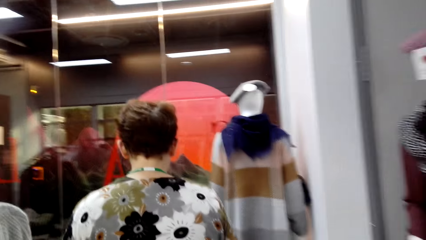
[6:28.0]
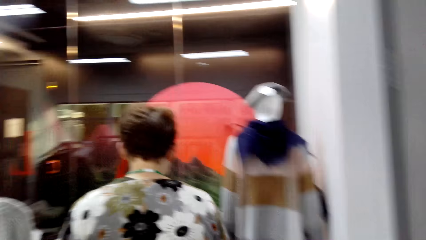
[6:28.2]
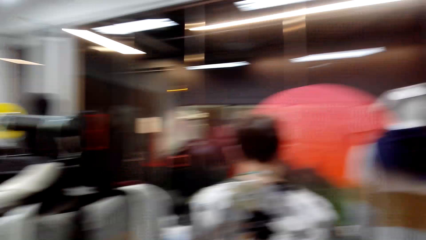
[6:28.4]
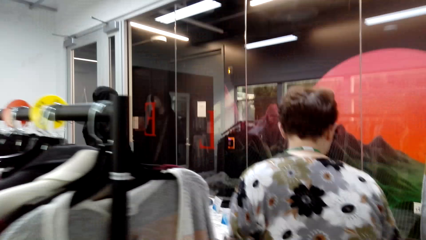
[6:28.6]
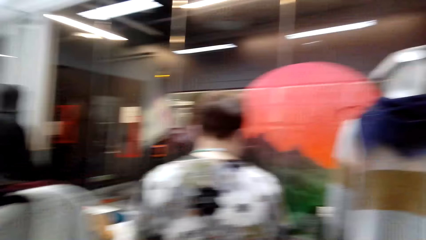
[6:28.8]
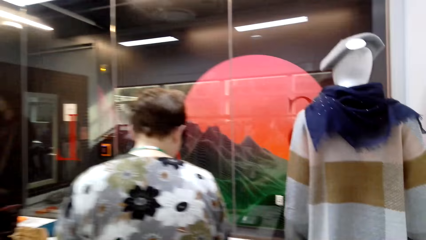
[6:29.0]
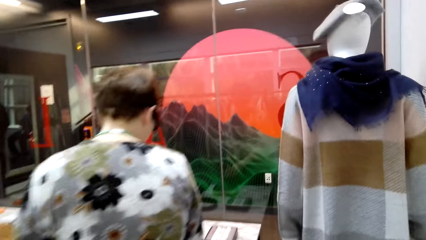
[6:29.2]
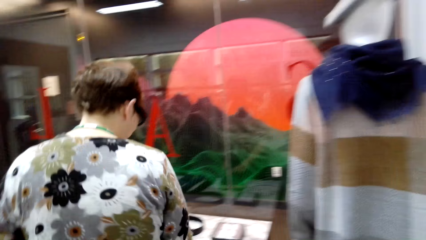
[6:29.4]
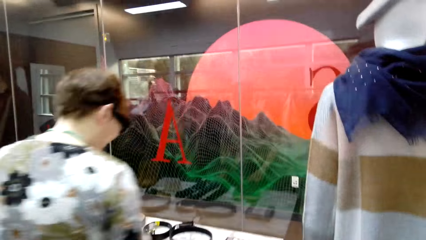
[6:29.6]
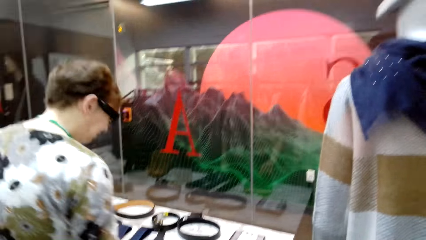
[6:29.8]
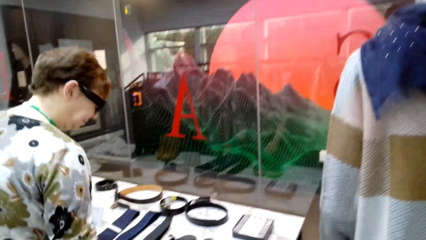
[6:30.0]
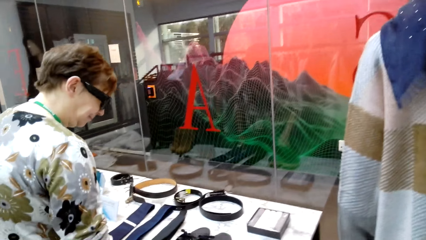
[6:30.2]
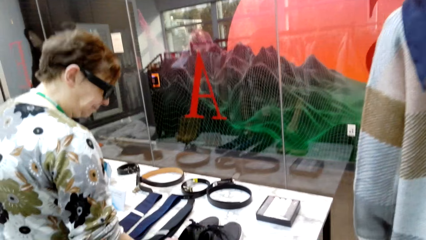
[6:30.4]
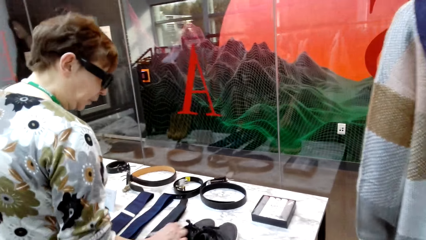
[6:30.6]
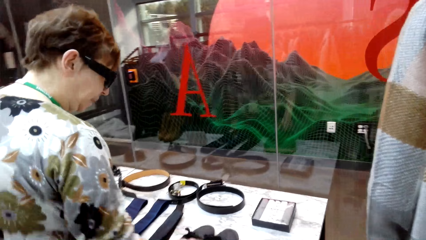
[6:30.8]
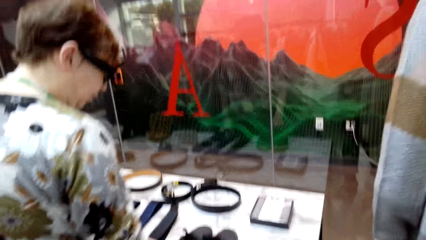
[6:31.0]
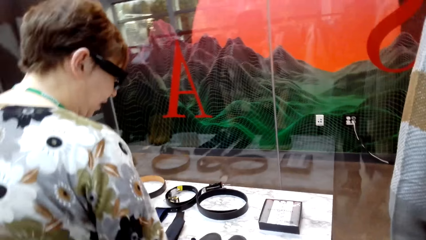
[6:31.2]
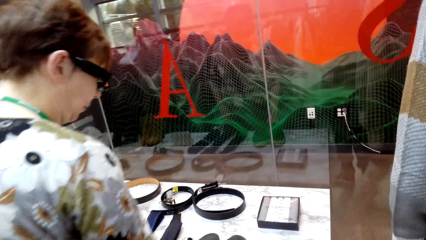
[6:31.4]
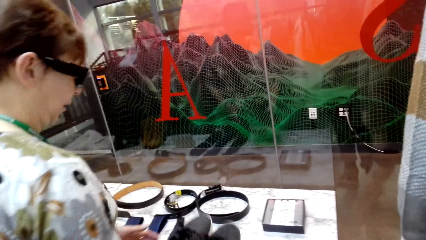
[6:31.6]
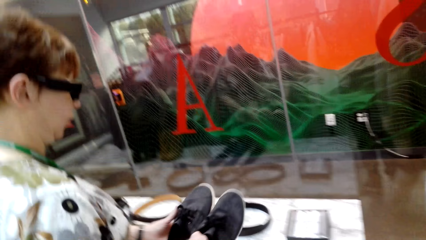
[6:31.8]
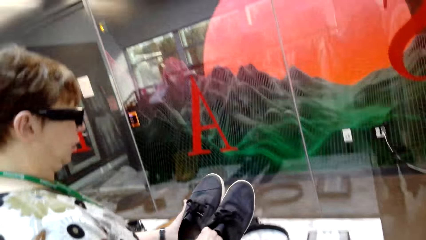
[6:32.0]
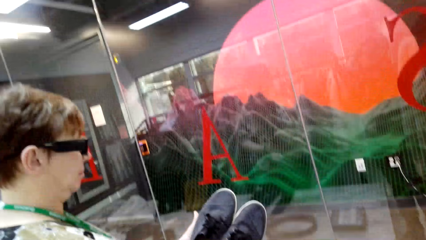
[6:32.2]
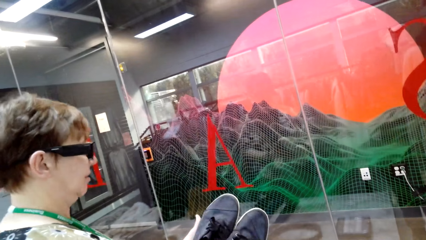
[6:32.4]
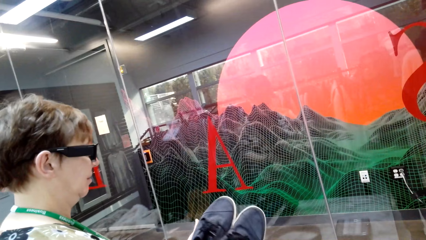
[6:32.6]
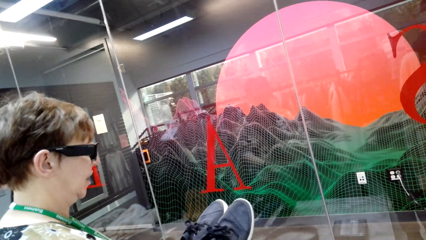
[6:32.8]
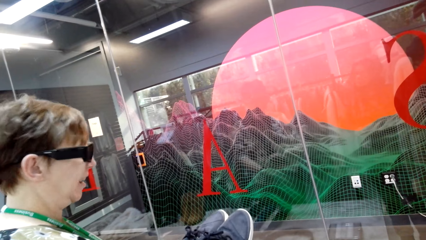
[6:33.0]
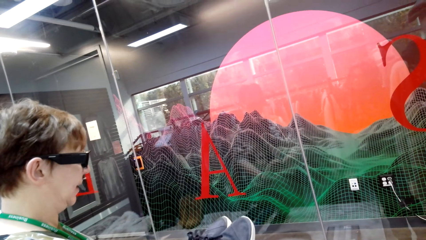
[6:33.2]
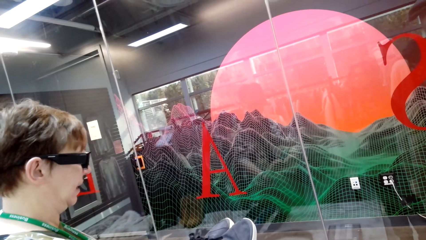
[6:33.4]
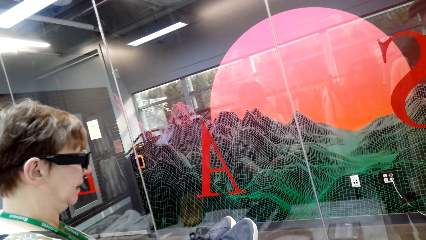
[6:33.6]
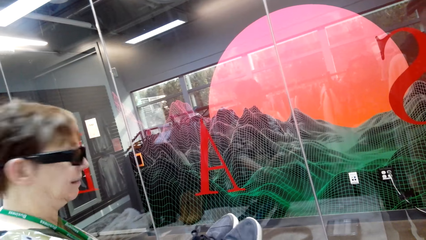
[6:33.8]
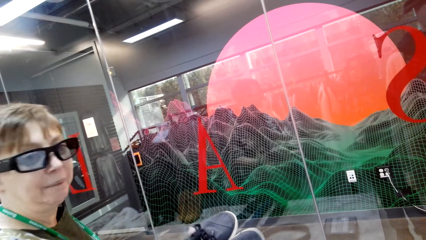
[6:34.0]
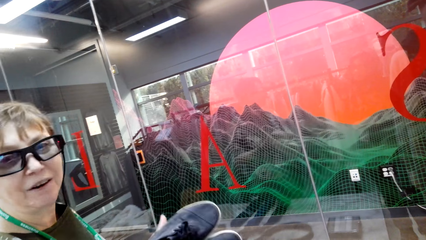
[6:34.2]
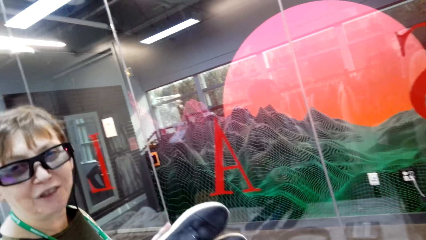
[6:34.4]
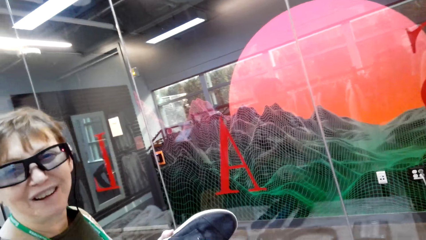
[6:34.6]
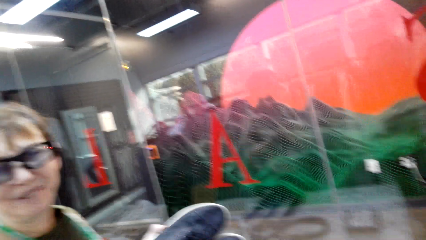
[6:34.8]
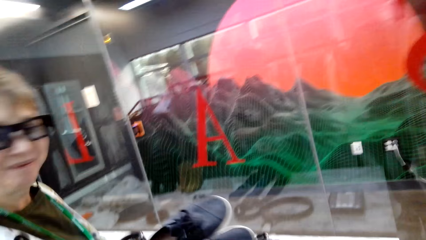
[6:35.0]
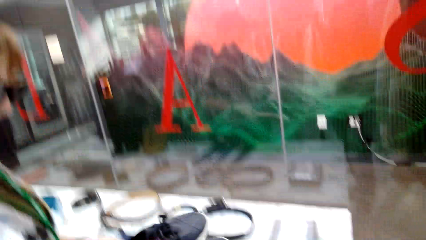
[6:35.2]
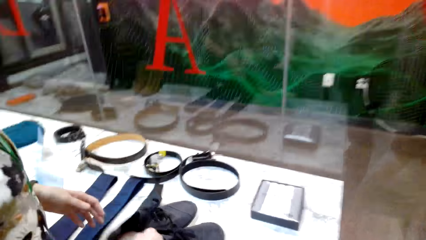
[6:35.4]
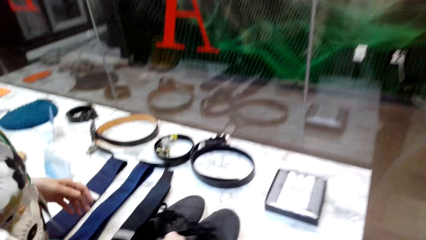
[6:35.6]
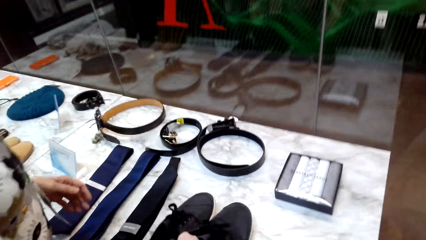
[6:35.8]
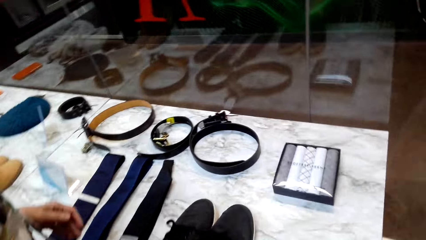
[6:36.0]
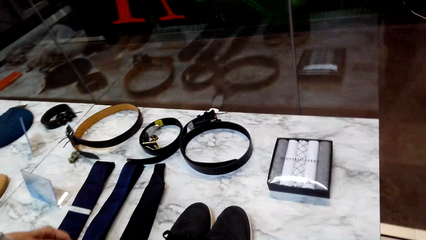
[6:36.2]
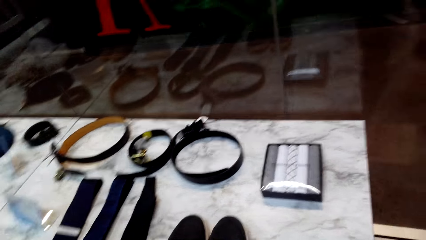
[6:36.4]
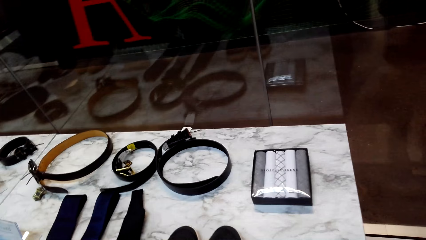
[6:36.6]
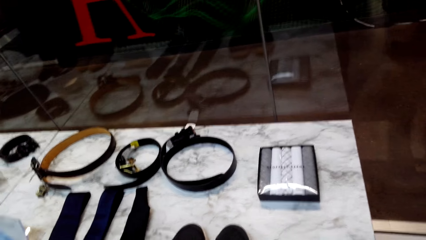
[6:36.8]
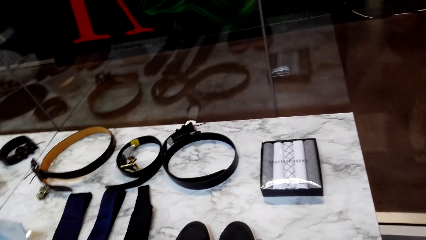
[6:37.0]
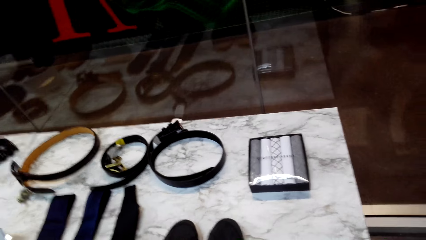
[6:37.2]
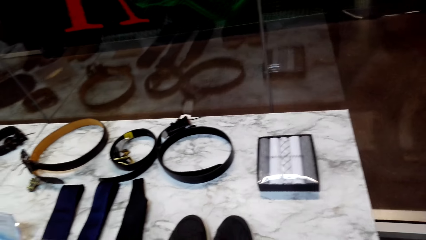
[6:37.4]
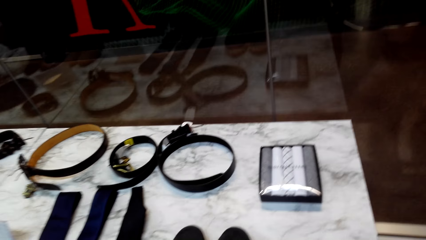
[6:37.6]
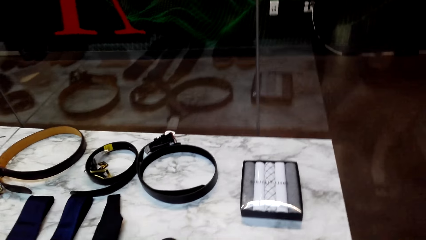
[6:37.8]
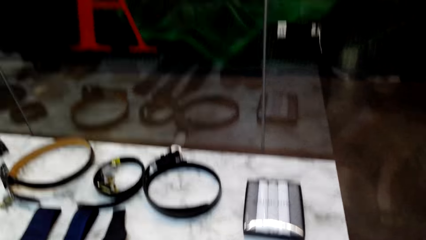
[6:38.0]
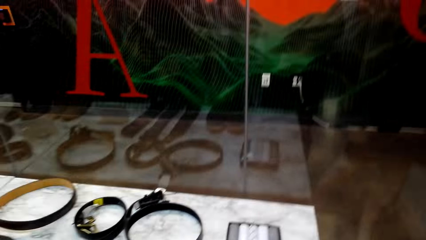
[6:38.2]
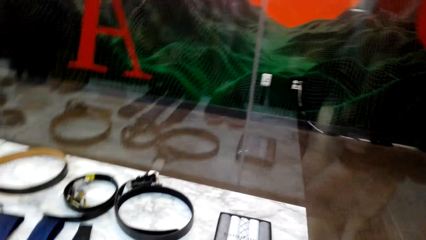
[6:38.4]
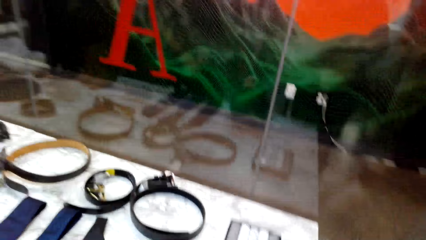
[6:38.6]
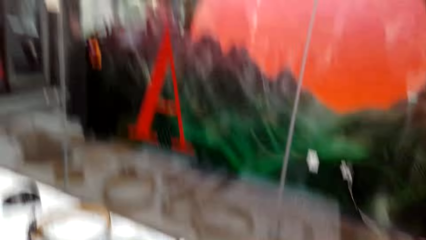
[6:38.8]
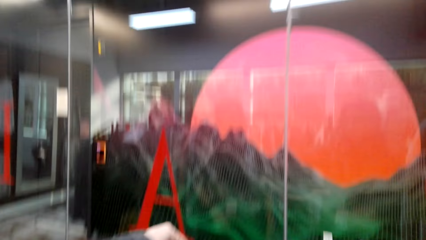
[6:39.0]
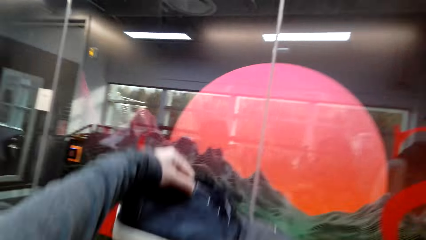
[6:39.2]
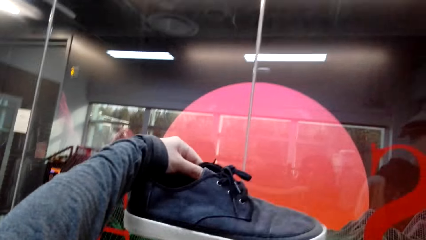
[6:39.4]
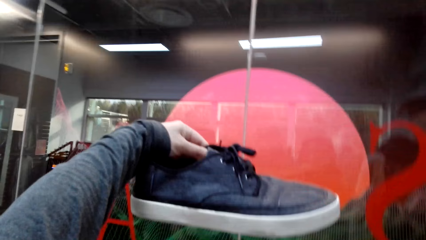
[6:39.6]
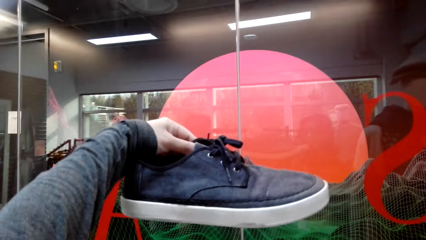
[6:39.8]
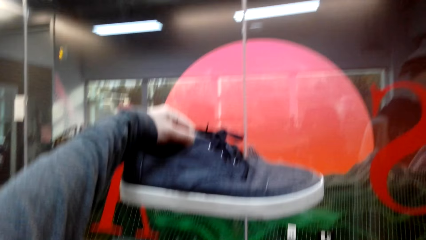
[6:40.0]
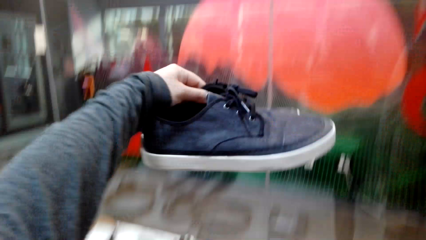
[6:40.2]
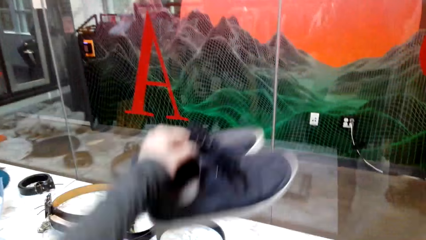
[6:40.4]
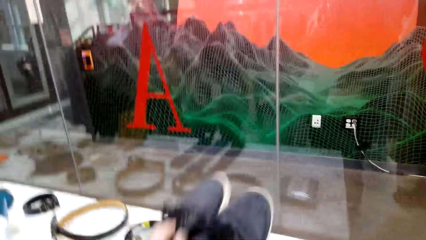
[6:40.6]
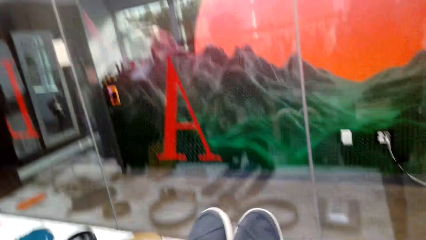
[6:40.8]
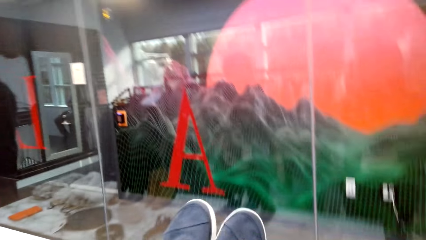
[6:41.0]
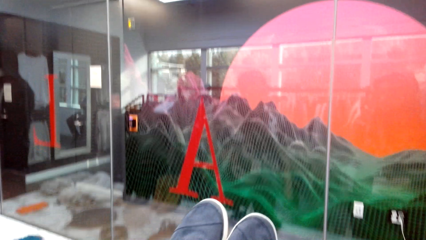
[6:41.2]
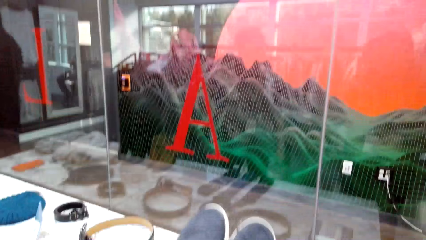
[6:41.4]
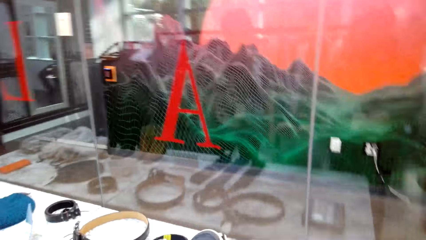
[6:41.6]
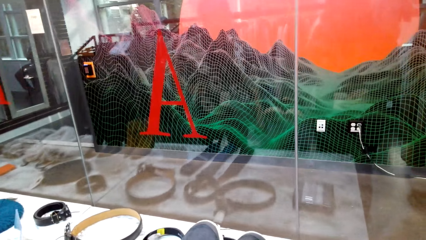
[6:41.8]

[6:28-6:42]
A lady picks up shoes and holds the shoes with the other hand. The lady talks with the camera wearer. The lady puts the shoes down. The camera wearer lifts the shoes. They look at a pair of shoes. They lower the shoes.

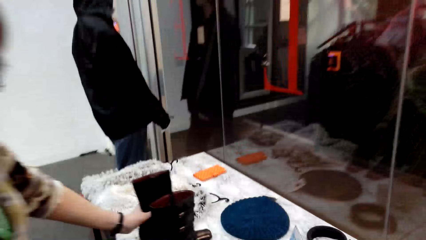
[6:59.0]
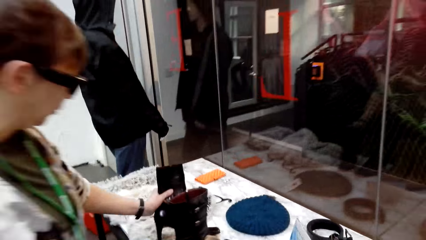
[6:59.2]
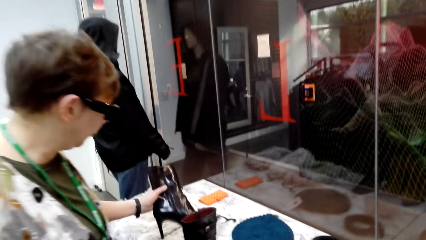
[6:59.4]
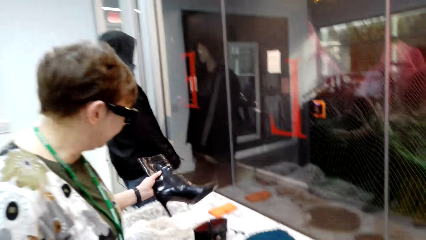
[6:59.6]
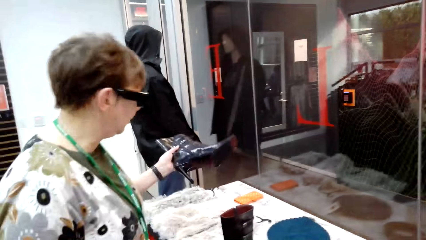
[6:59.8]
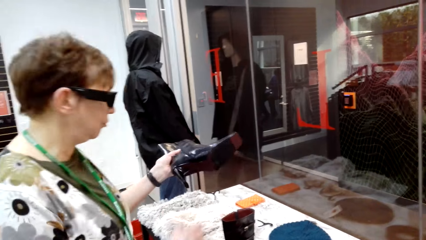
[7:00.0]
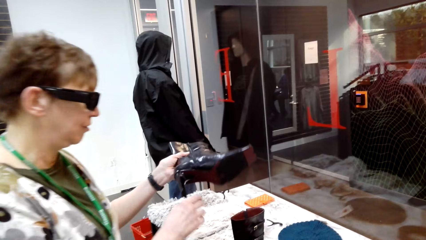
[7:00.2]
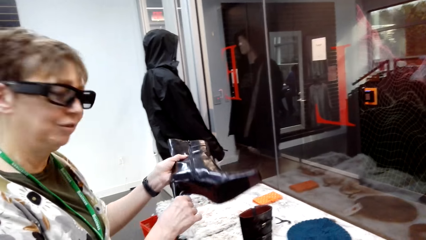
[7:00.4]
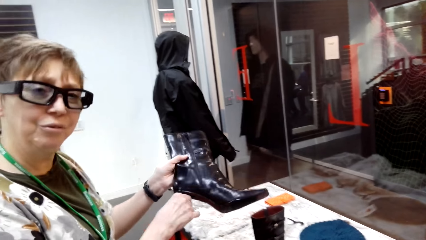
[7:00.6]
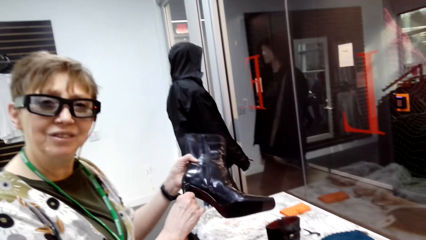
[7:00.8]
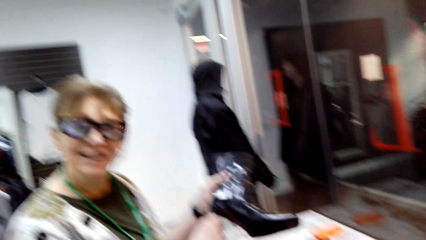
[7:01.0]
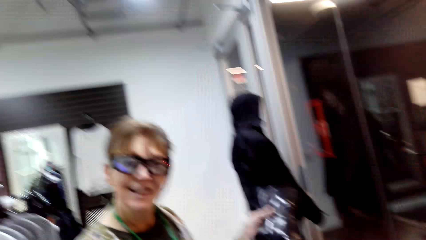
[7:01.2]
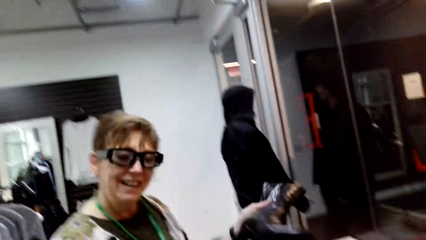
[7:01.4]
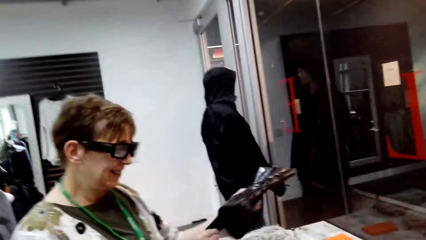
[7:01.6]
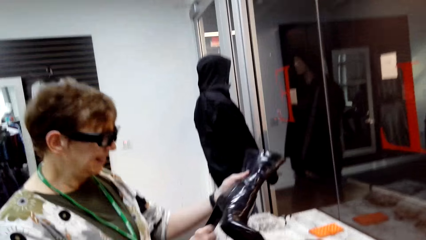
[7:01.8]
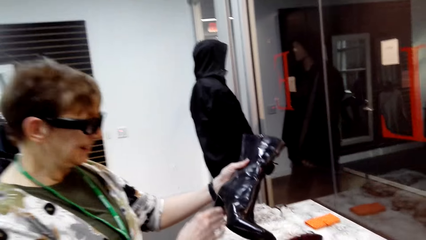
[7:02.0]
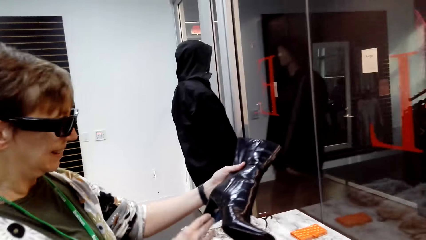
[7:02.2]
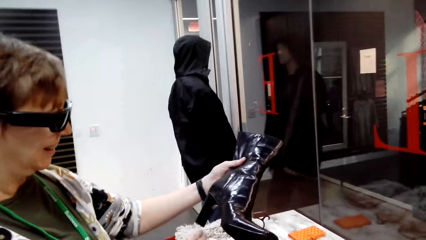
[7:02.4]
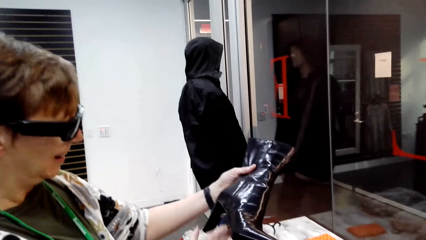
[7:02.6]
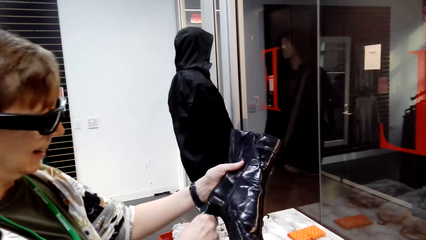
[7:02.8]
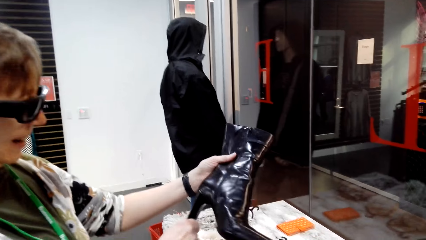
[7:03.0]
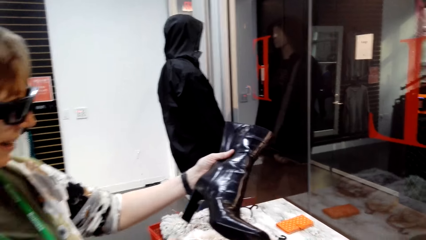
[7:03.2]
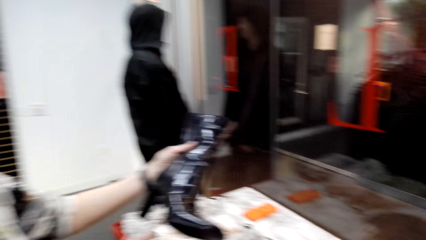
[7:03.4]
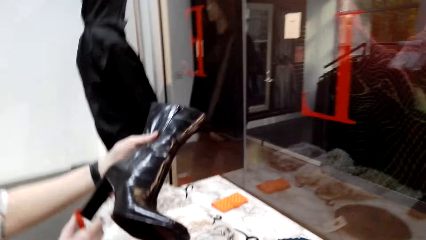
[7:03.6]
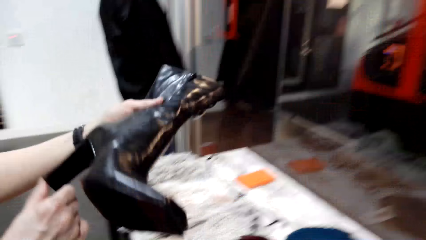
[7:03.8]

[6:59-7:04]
A lady picks up a shoe and holds the shoe heel. The lady touches the shoe heel. She touches the shoe heel again.
